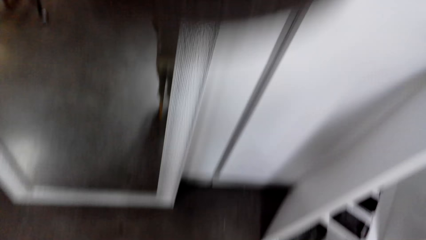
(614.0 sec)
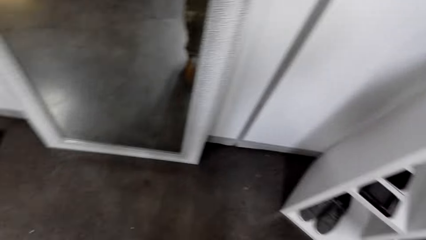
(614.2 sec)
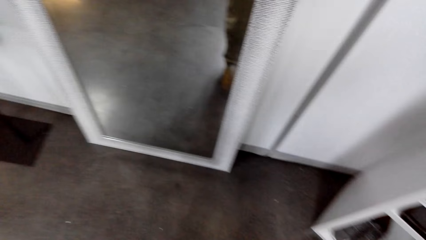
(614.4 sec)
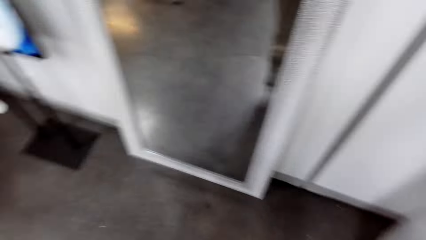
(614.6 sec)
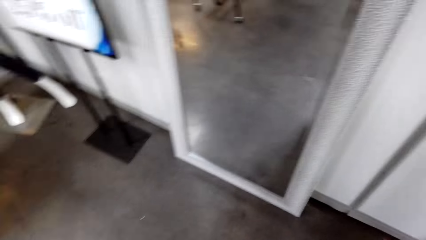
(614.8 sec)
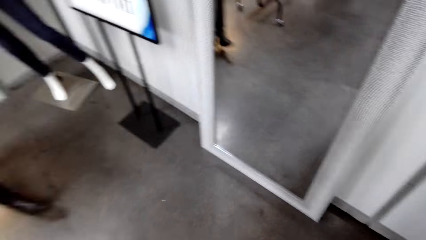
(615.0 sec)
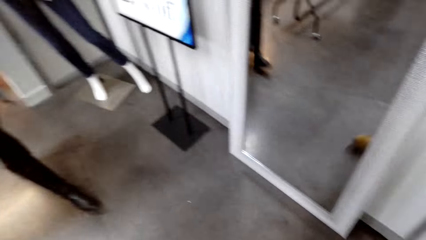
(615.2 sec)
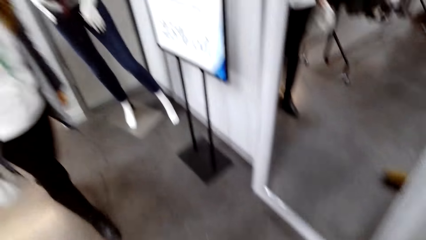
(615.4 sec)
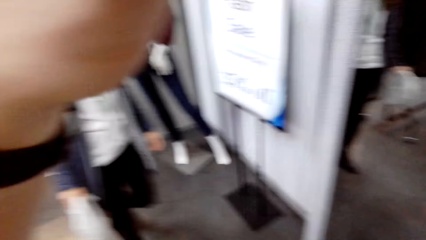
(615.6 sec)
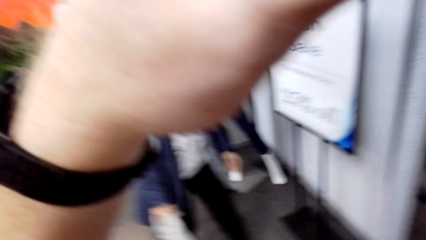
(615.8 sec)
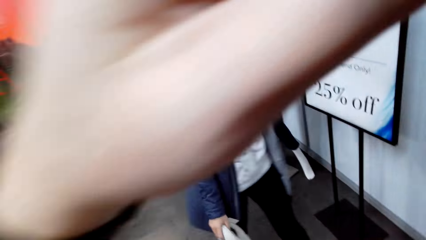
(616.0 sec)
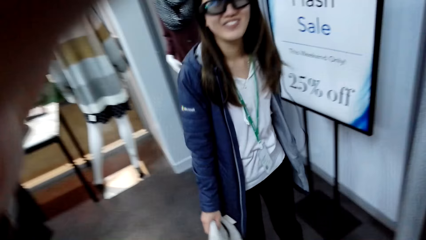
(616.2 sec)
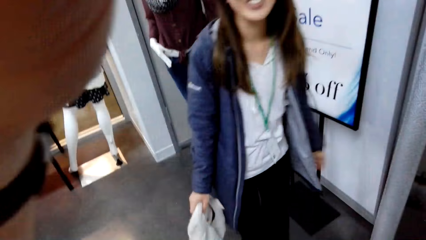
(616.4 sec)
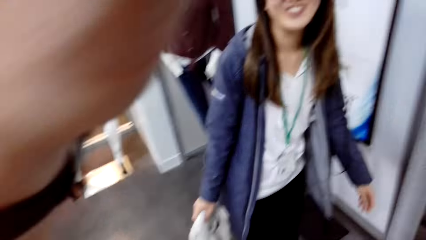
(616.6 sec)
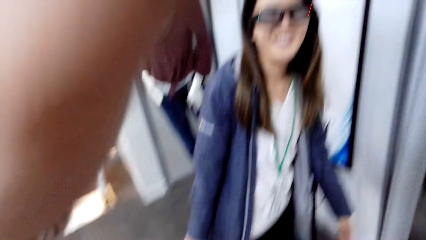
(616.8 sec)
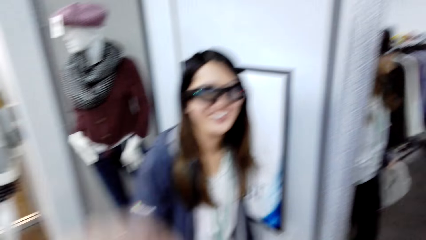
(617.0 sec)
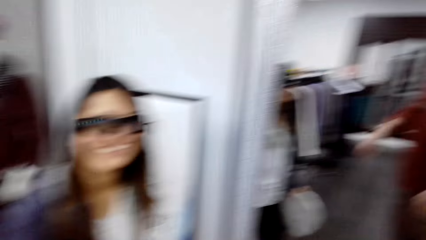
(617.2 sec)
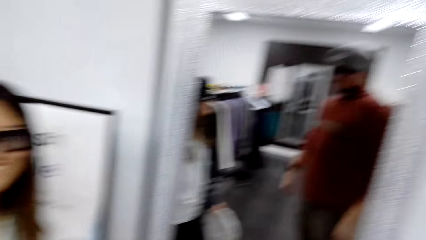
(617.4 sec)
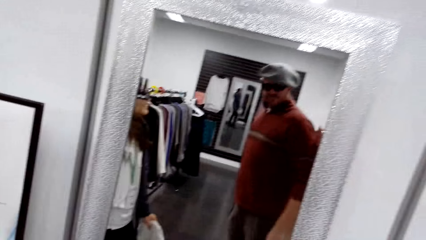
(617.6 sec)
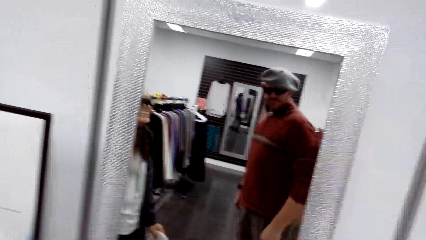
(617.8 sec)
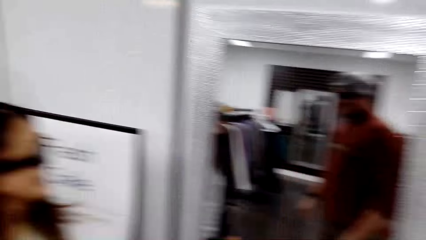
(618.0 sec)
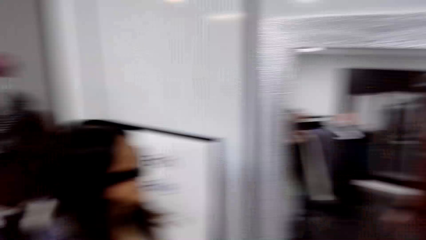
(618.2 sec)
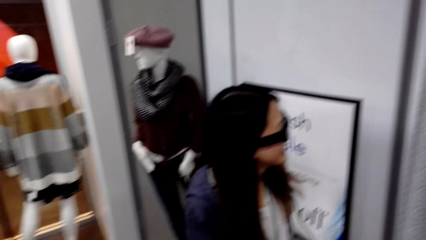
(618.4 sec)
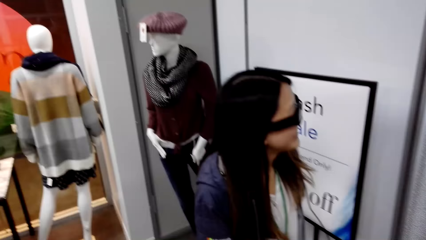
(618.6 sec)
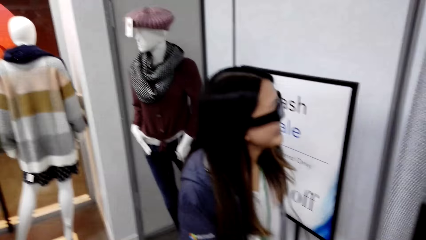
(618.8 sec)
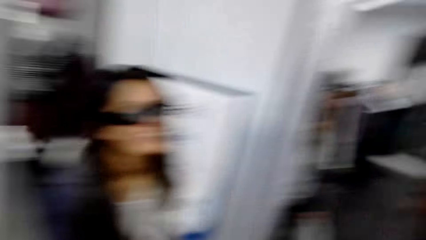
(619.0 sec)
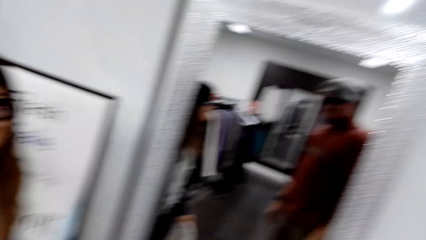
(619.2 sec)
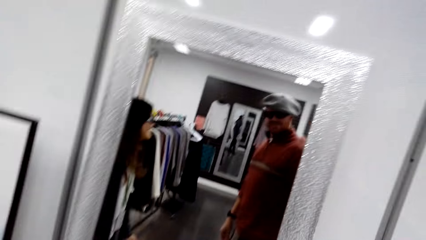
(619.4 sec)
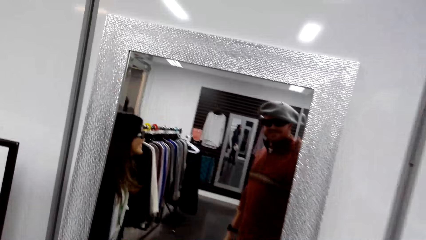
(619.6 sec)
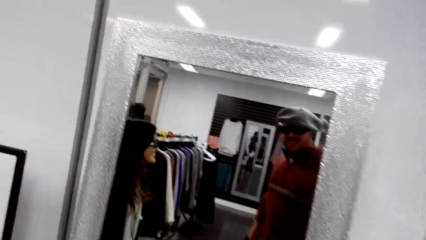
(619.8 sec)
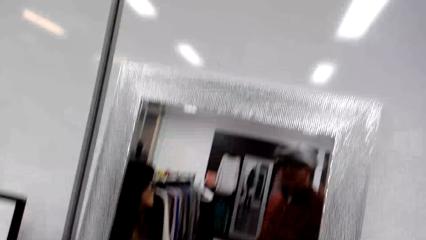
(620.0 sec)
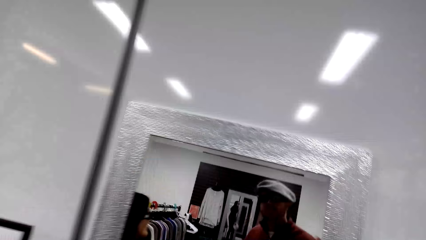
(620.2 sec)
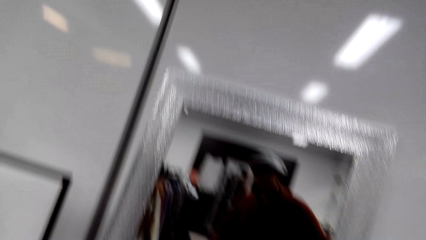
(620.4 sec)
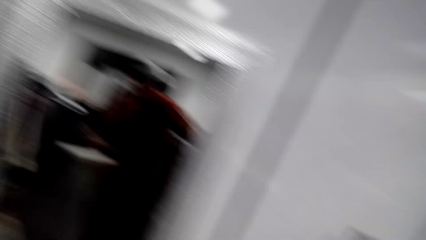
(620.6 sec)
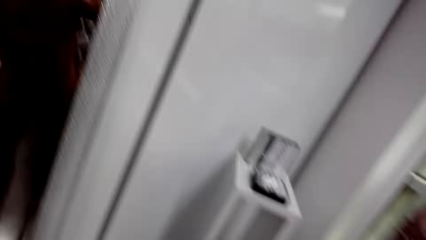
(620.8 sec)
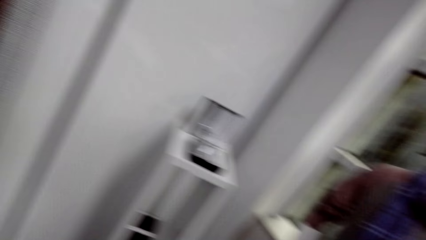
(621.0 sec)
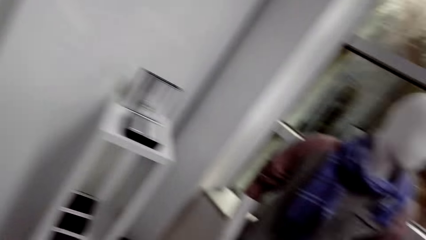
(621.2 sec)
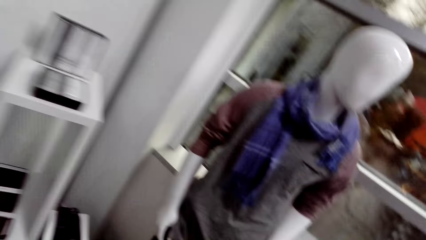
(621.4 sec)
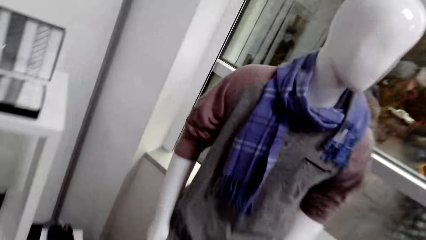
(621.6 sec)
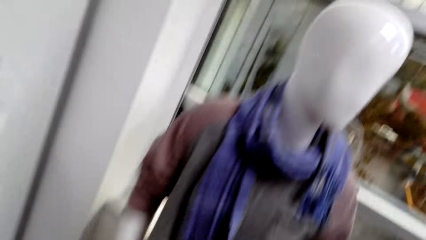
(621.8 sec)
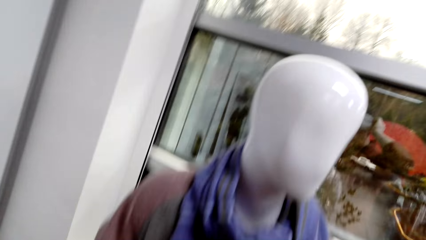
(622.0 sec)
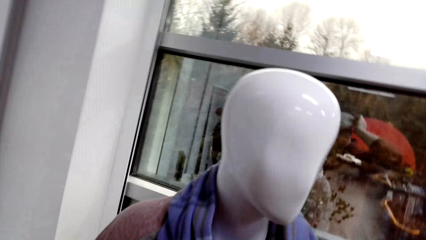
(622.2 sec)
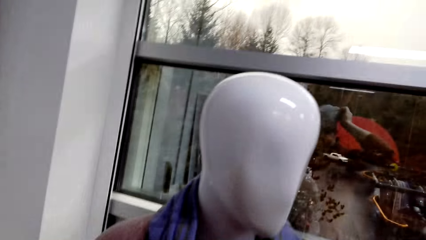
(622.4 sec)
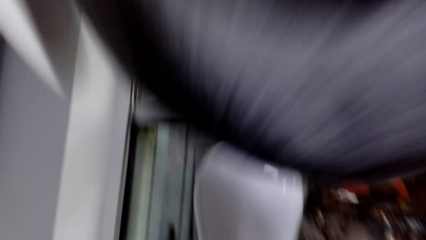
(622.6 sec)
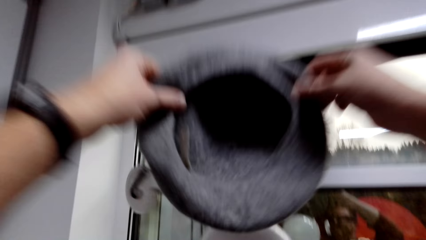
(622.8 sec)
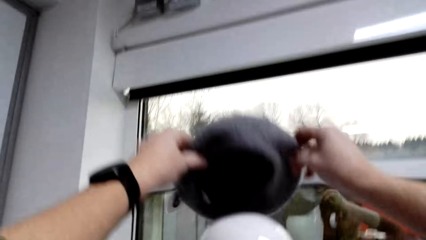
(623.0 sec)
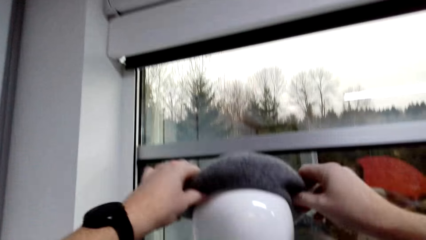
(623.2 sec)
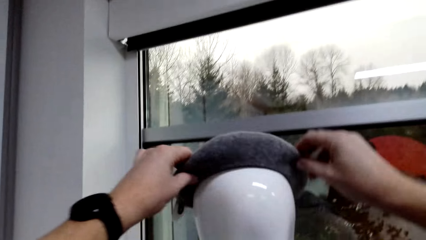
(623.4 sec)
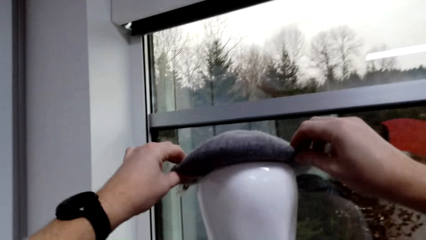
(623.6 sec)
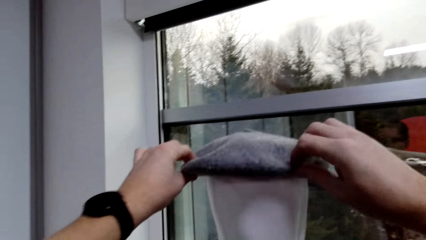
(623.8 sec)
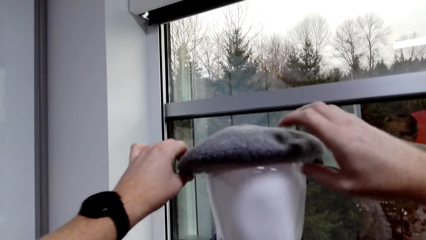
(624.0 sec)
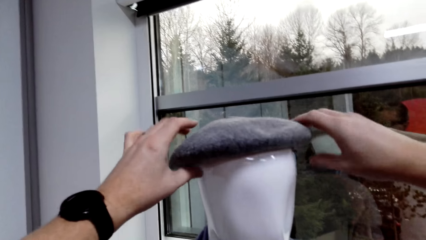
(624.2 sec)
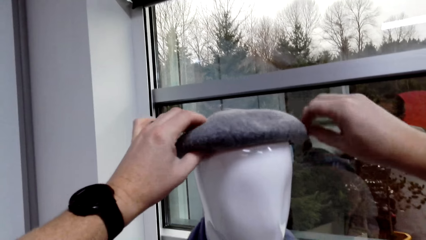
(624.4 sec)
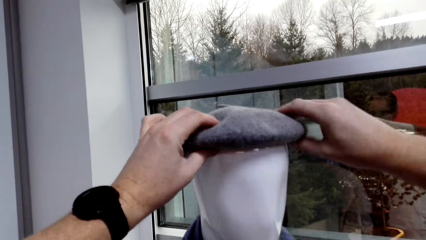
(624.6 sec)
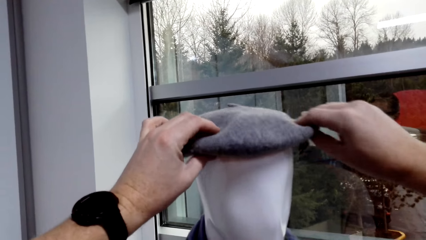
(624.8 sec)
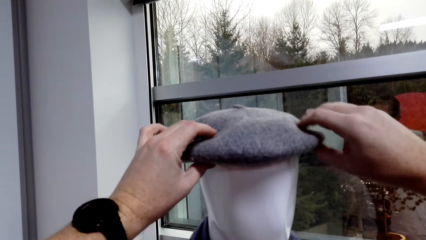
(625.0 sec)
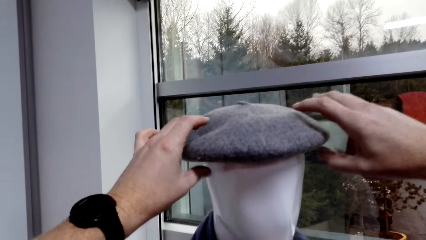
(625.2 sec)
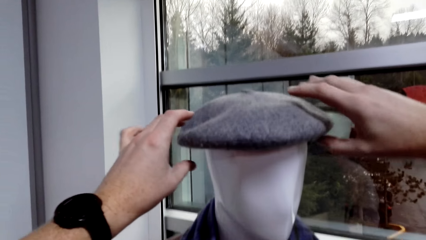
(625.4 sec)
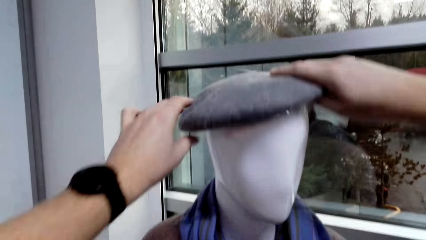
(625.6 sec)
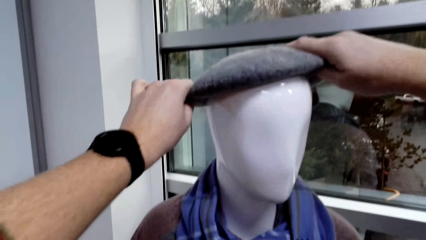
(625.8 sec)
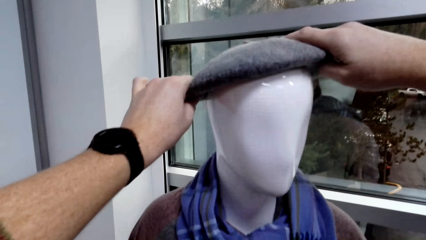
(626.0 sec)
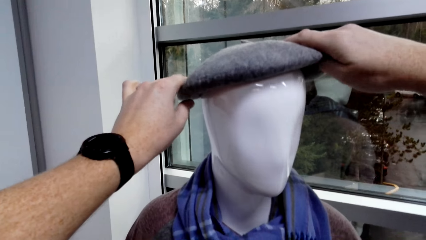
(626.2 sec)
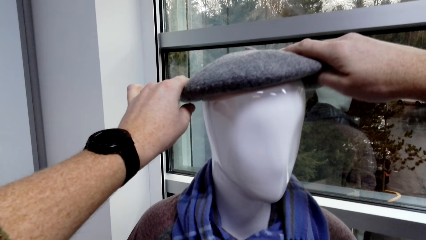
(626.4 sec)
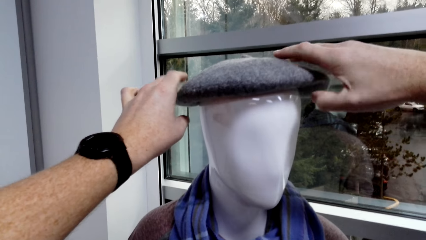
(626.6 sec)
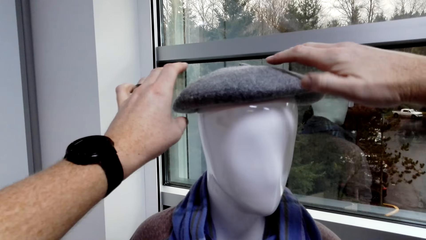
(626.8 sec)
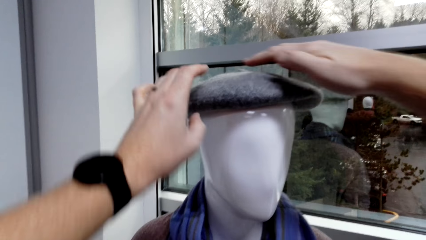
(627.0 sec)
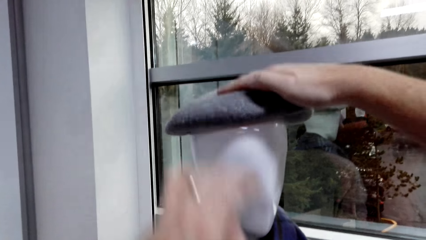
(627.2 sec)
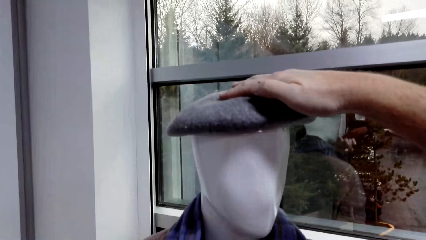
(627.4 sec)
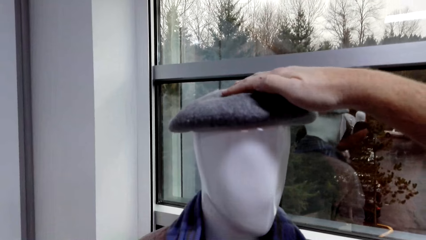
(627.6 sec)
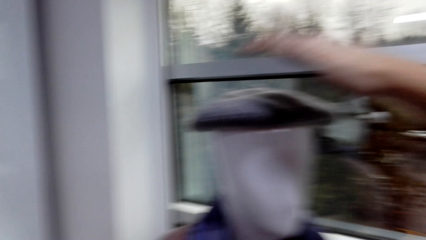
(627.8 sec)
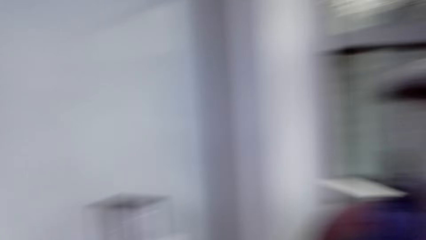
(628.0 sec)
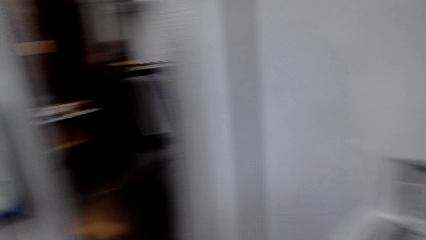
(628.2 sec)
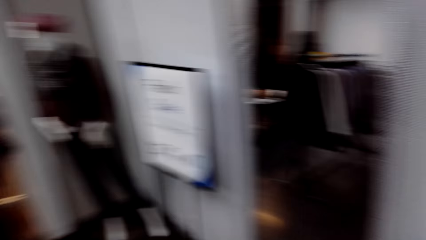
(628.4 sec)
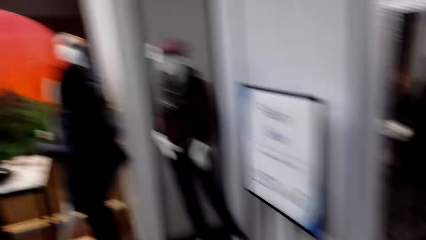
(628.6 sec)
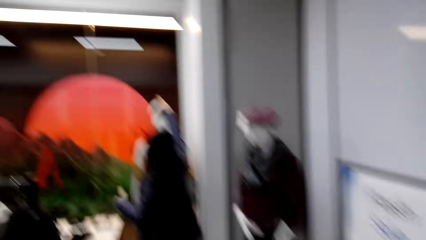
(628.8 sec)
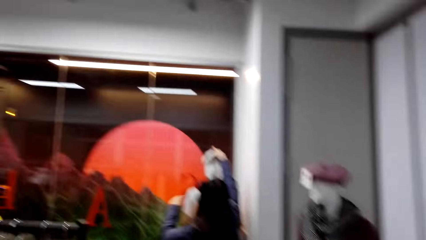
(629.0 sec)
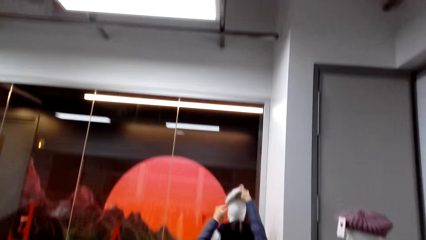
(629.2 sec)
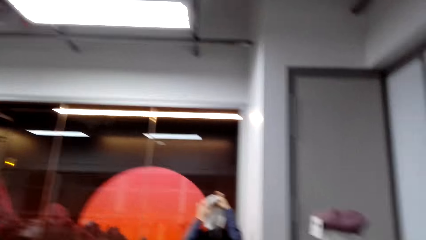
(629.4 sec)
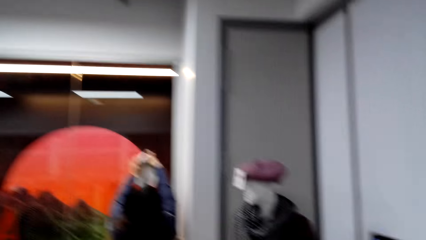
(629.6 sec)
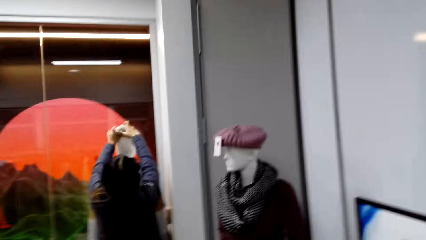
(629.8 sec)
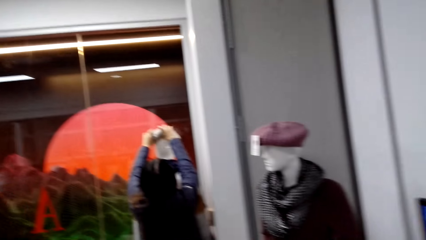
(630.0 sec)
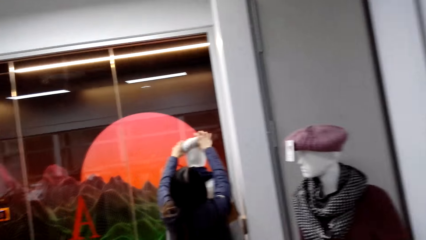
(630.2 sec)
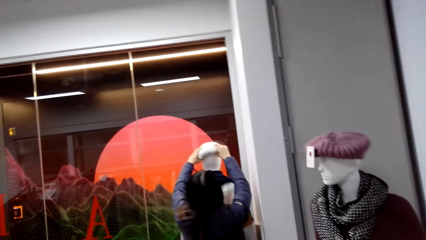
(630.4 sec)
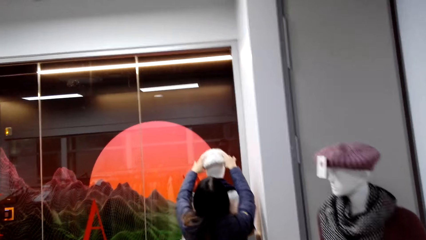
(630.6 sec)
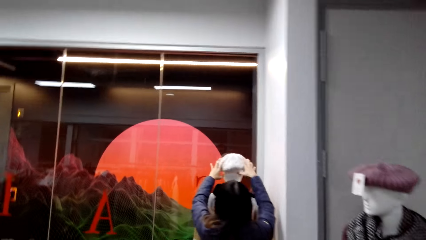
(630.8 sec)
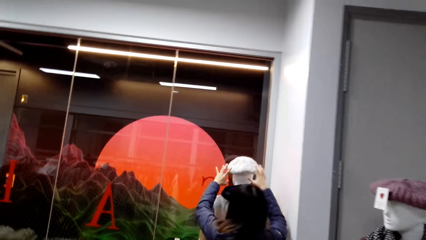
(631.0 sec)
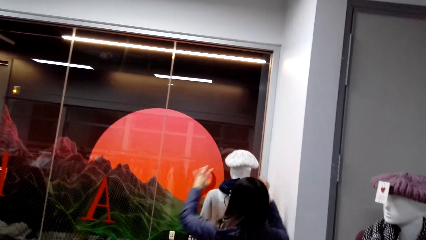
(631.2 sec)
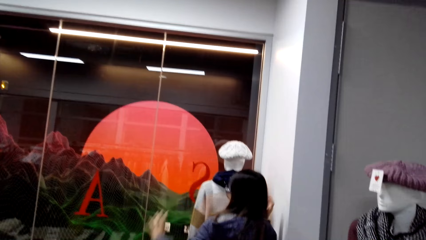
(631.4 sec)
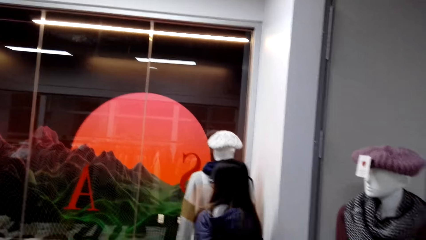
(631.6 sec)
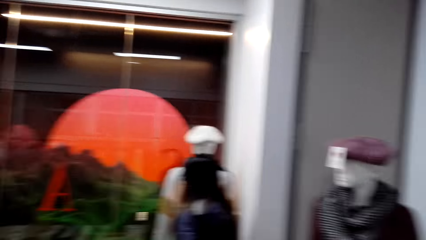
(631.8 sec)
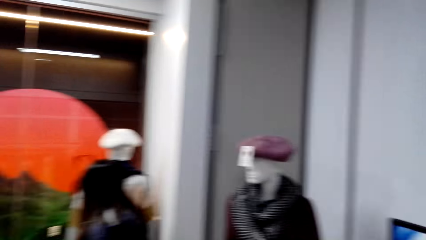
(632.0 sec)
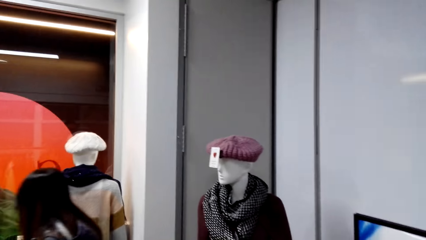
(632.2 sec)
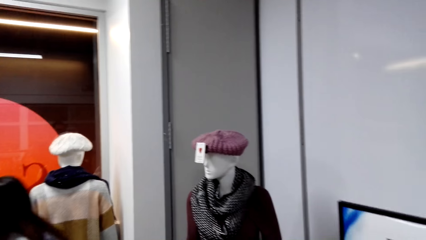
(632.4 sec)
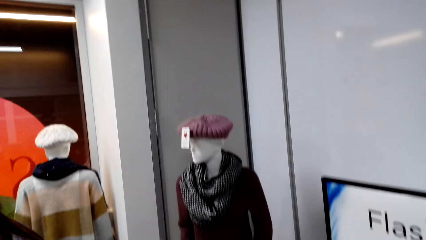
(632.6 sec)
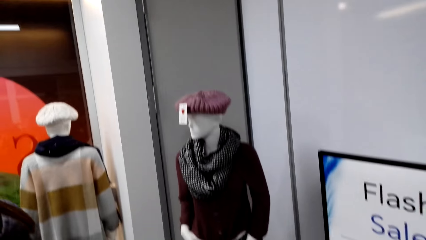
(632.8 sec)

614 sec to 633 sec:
The camera wearer puts on the hat. They look at themselves in the mirror. They put the hat back on the dummy head. A woman puts the hat on the dummy head. She touches the hat.
